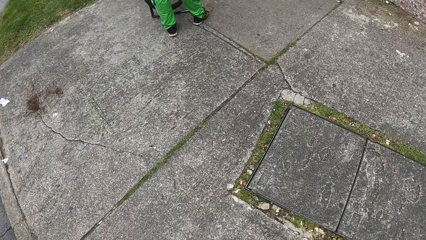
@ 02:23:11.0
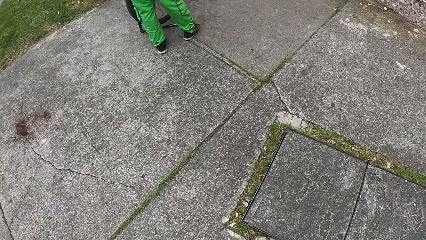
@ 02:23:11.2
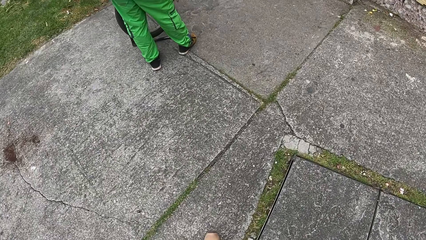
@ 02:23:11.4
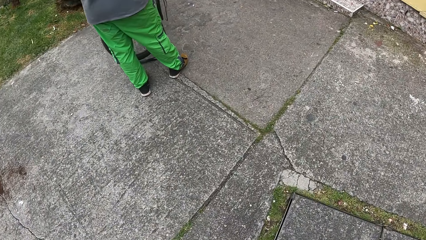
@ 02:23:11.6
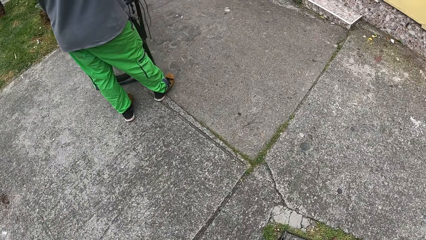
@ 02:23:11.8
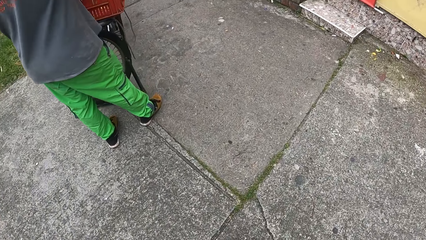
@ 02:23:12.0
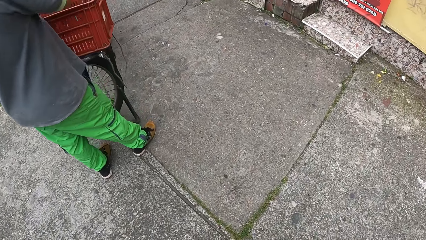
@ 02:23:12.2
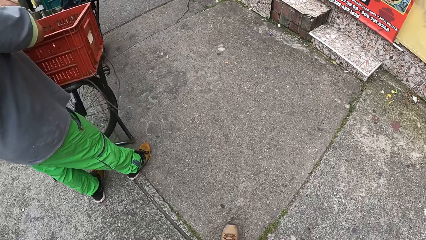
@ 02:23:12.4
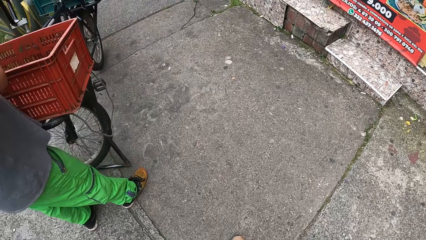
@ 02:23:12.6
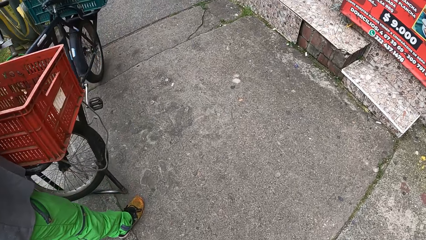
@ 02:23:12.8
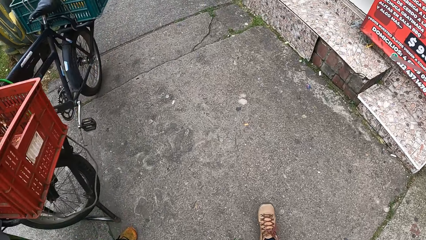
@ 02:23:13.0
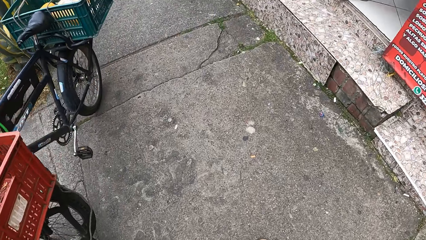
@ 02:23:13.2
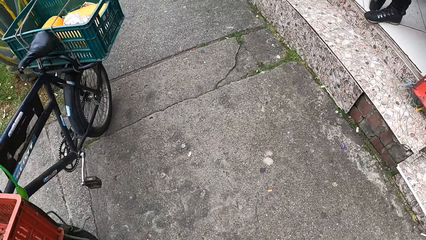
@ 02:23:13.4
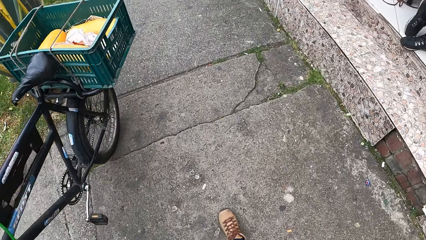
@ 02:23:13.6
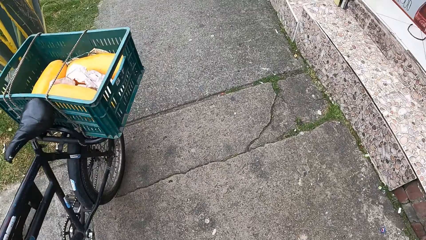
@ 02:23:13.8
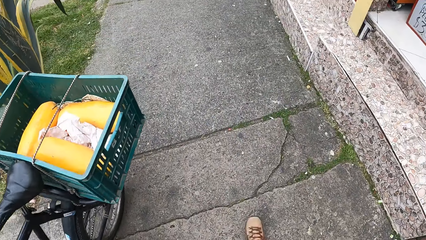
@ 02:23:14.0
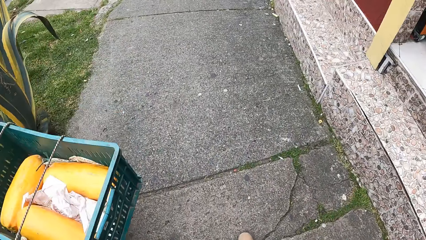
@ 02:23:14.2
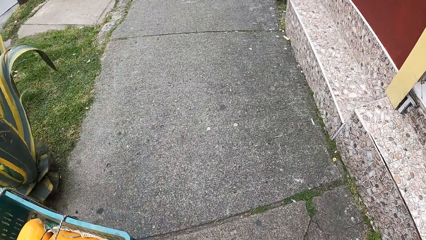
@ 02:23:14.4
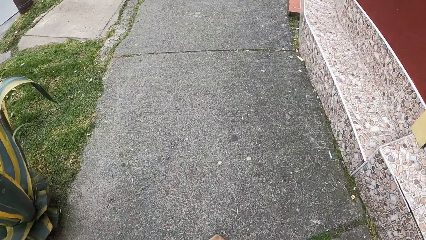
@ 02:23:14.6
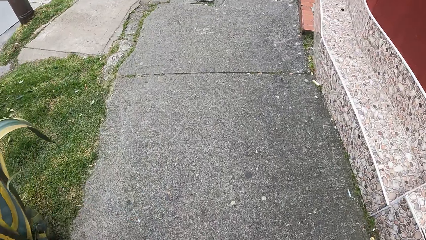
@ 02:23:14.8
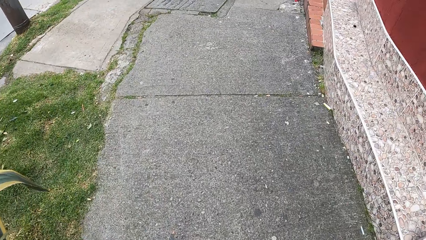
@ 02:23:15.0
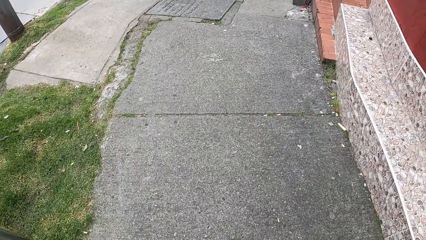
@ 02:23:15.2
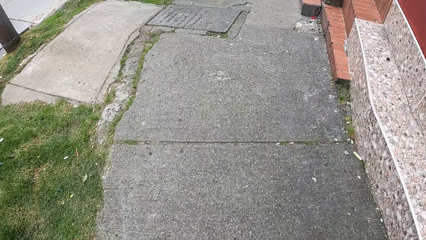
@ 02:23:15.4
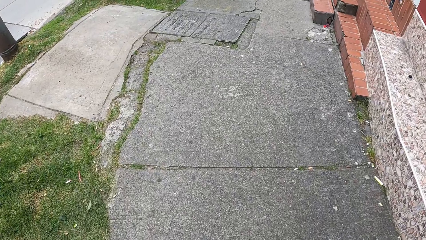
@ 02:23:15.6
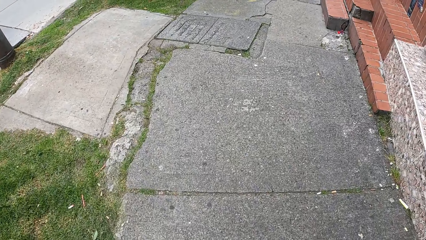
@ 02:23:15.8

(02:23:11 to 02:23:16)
The camera wearer walks on a walkway beside the paved road with the group of people.

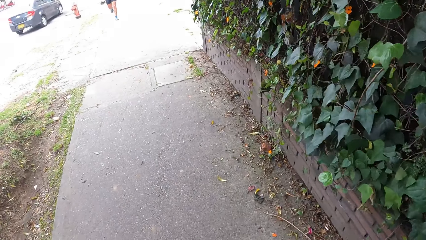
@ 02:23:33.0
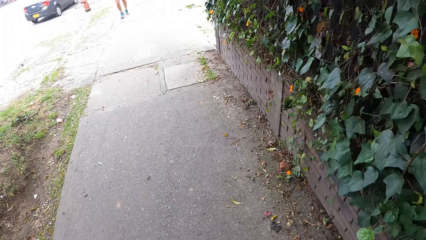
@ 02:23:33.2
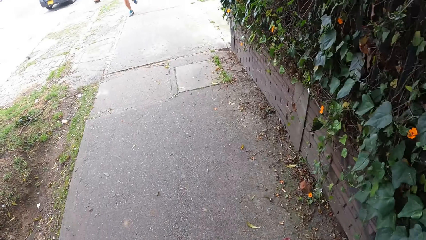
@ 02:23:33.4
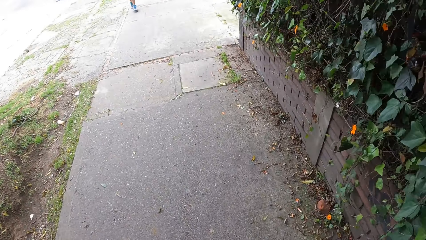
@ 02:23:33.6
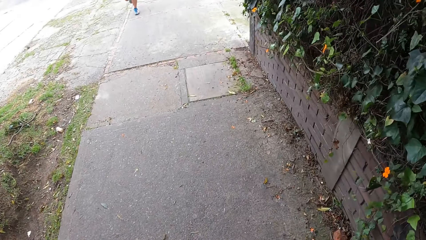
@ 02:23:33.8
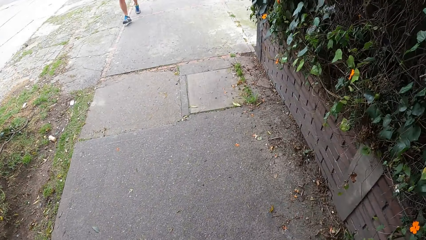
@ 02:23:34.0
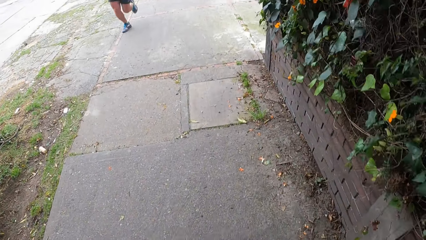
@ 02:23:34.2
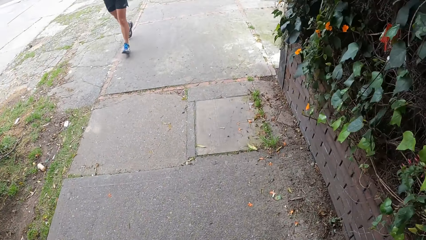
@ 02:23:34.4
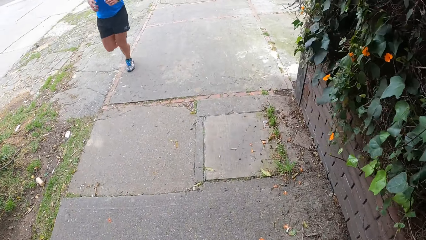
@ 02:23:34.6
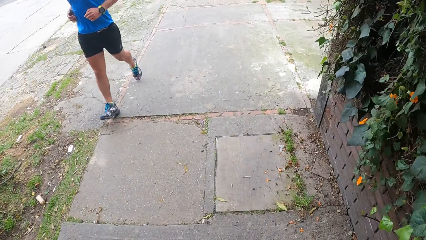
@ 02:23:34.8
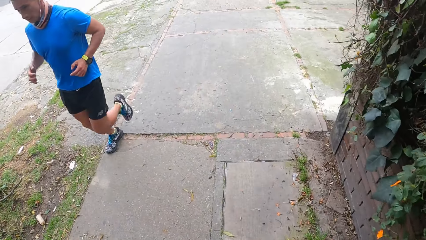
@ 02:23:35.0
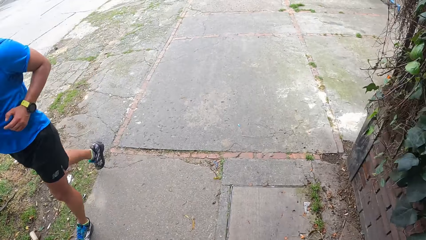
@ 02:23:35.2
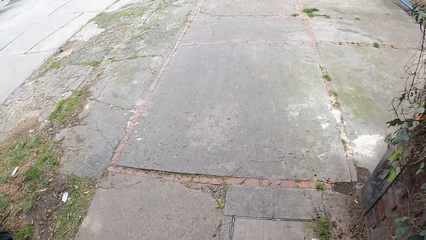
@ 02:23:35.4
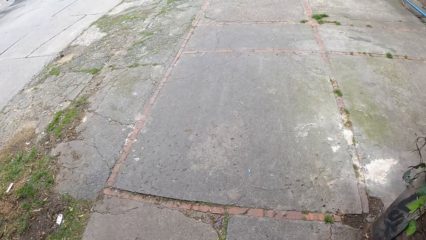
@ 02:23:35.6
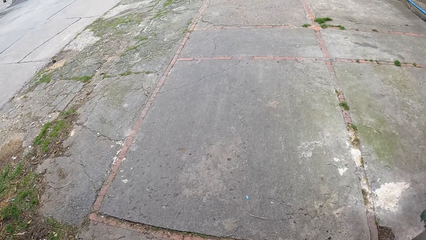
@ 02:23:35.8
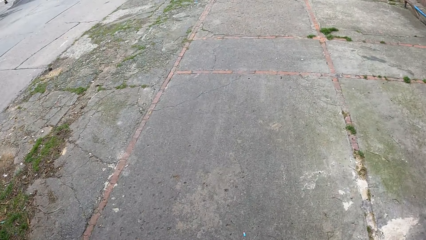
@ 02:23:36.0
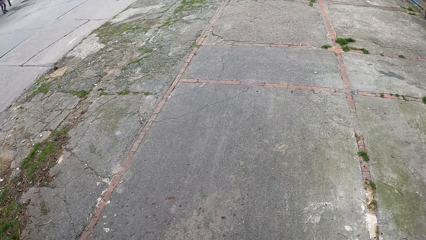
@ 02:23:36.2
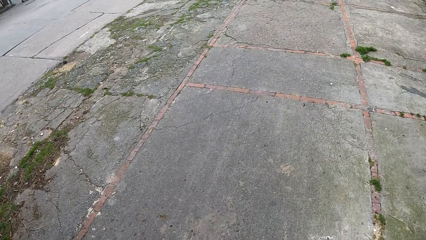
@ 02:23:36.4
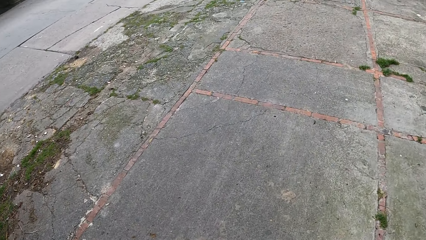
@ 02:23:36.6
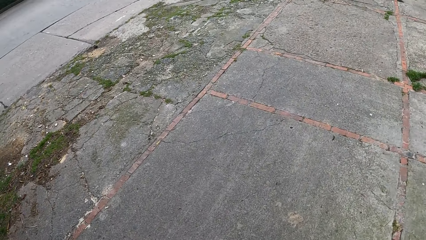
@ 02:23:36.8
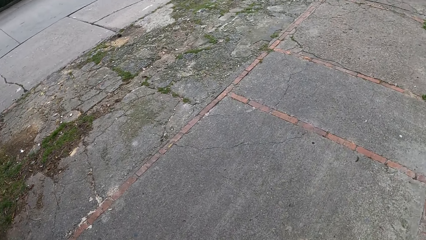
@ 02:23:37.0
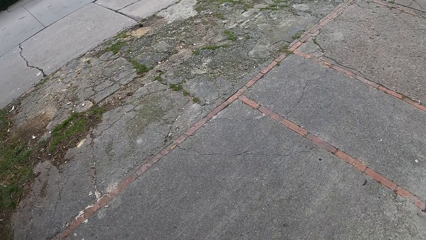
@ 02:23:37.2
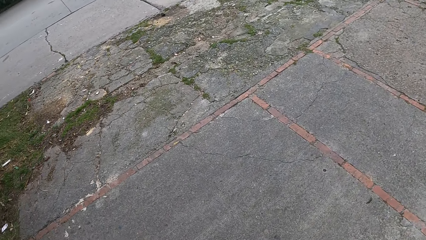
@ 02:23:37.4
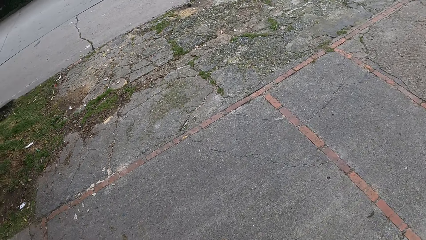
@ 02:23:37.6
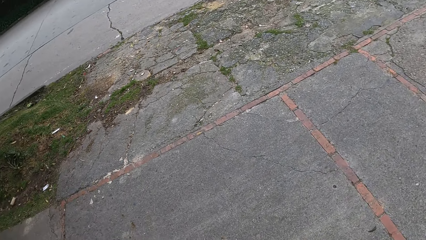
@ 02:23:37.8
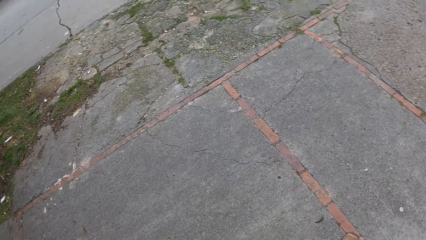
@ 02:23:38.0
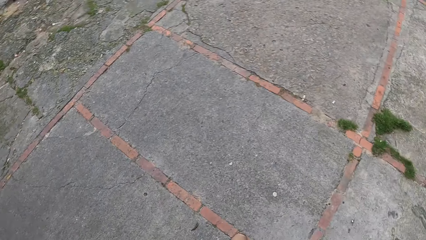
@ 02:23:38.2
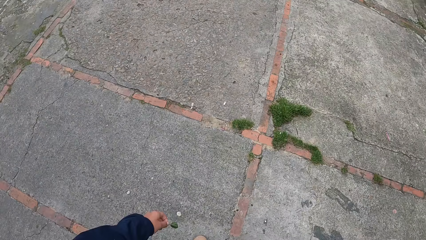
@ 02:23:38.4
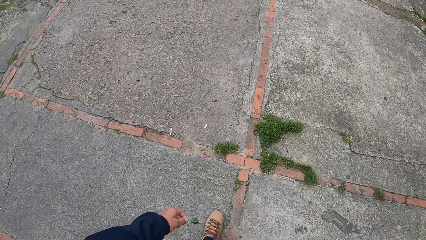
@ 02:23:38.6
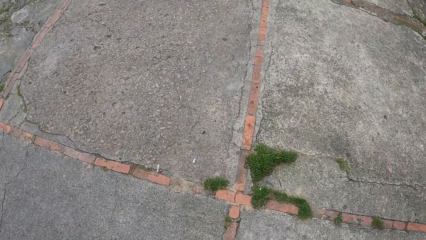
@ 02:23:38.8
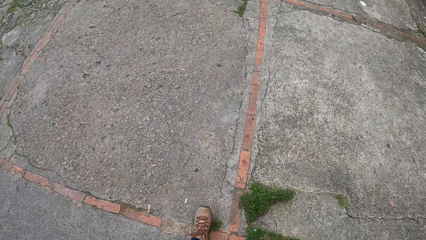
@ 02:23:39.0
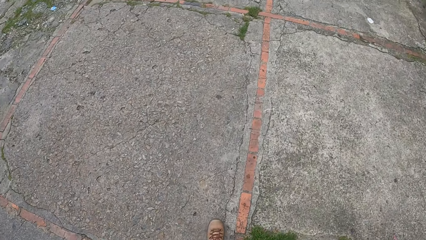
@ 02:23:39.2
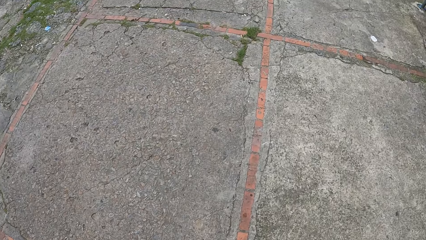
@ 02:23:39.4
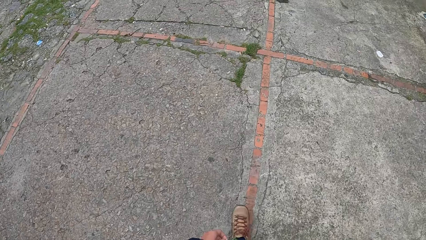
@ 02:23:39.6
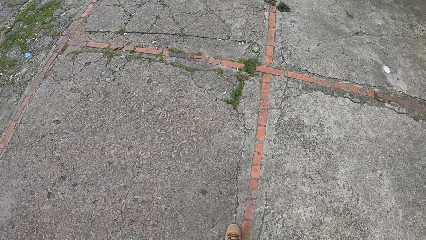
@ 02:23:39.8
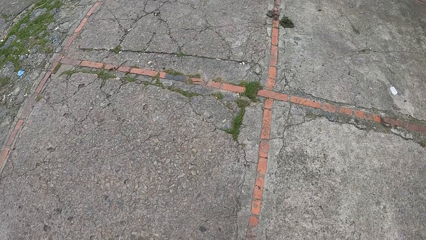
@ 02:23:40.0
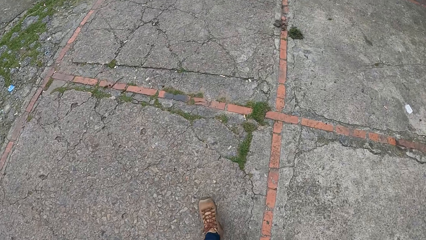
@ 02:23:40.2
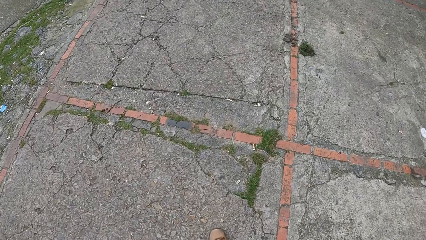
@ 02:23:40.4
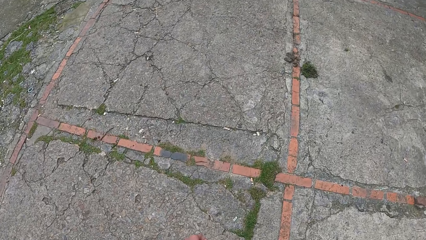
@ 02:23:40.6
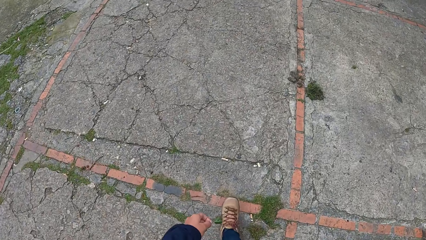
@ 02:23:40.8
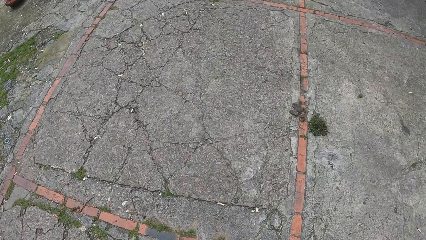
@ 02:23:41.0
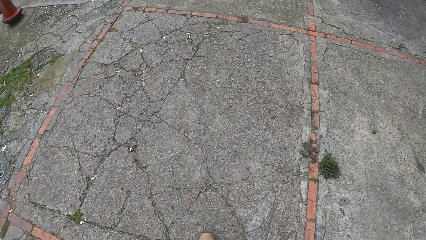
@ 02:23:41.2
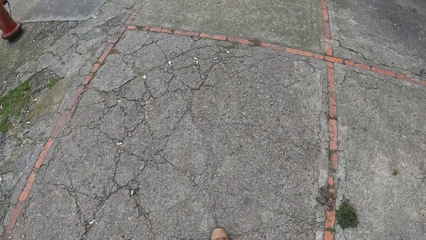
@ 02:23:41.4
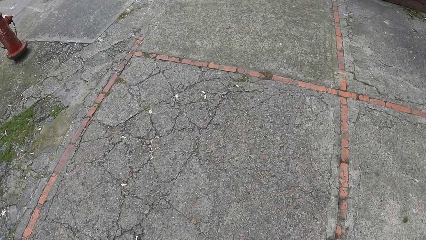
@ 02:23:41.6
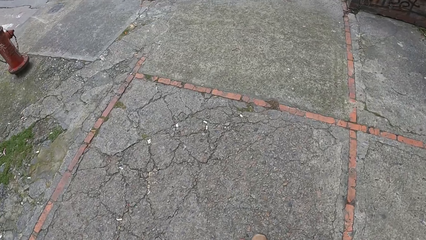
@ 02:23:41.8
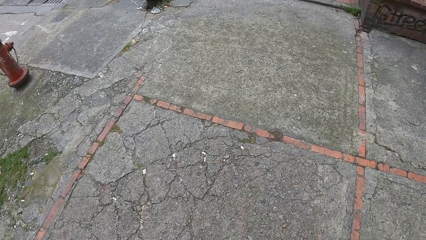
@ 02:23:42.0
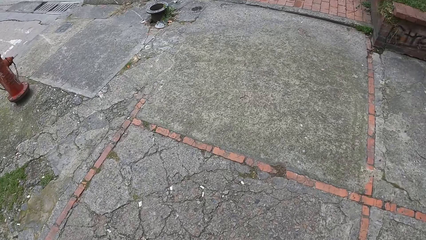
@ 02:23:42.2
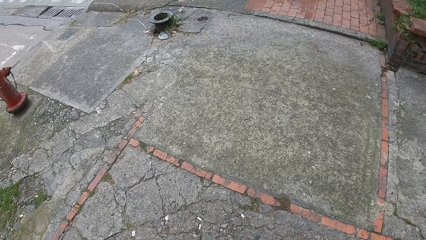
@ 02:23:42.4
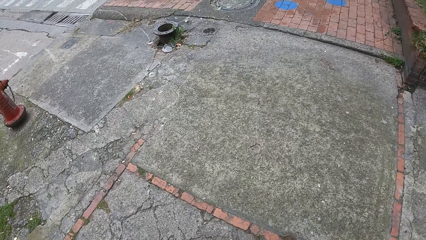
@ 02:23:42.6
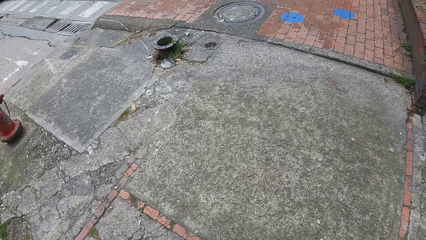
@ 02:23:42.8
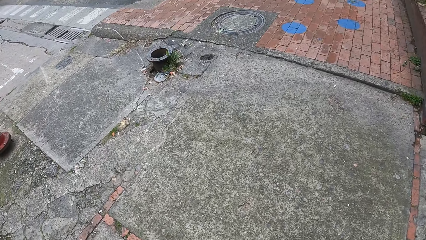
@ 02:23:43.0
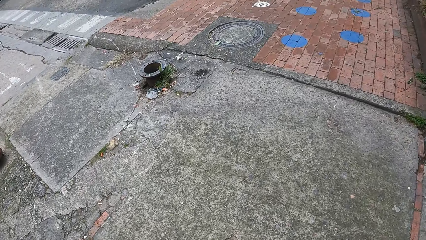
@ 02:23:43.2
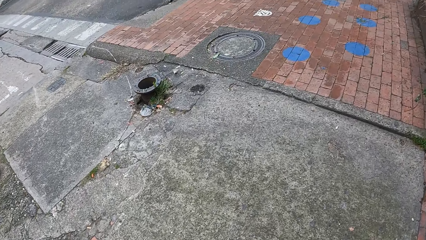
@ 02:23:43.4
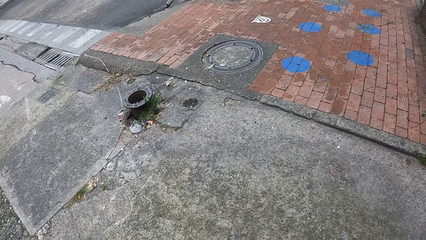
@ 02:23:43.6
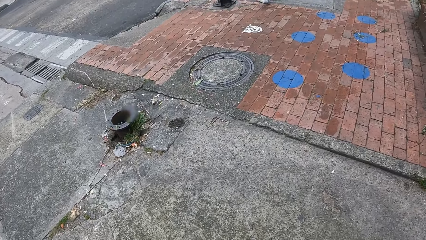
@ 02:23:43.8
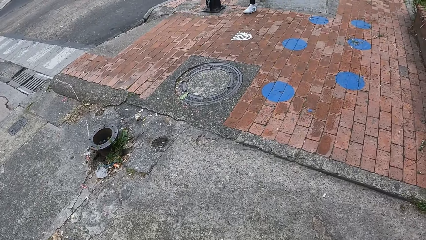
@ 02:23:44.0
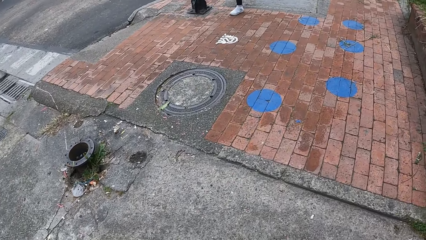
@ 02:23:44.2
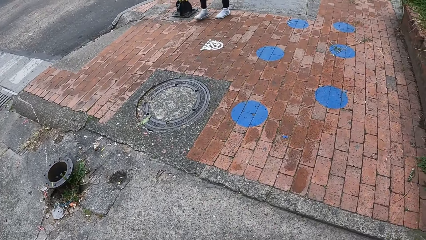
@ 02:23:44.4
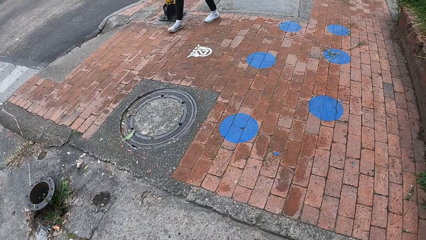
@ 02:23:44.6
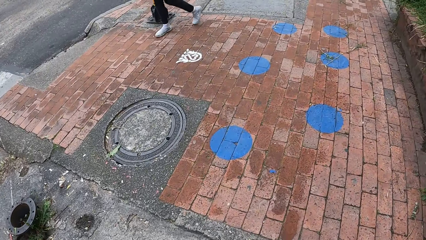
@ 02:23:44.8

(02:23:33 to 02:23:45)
A man jogs past the camera wearer on the walkway.
